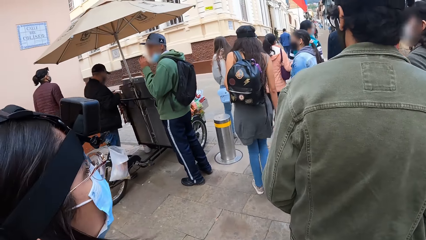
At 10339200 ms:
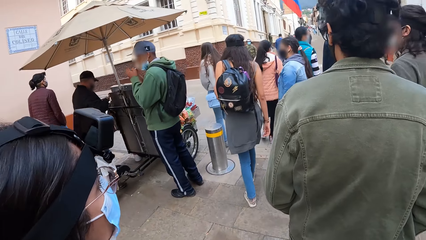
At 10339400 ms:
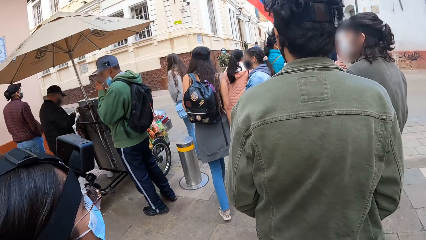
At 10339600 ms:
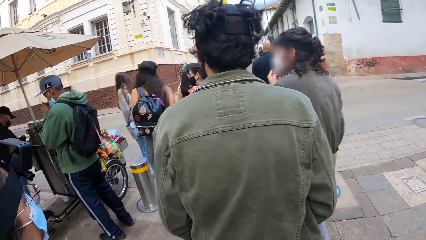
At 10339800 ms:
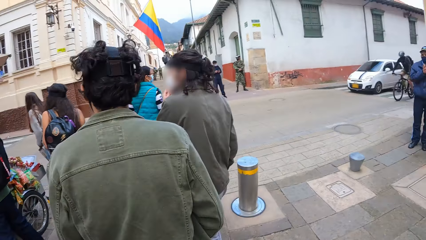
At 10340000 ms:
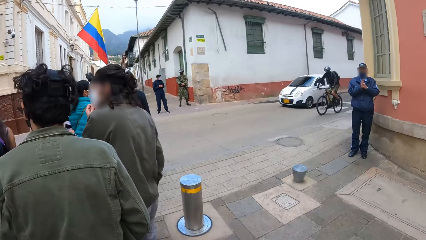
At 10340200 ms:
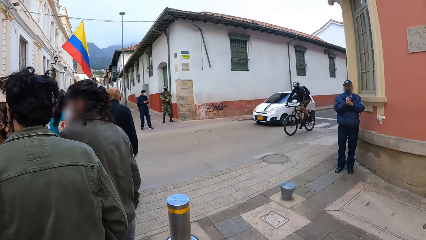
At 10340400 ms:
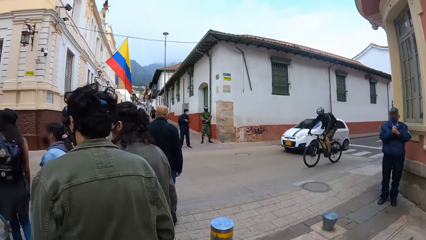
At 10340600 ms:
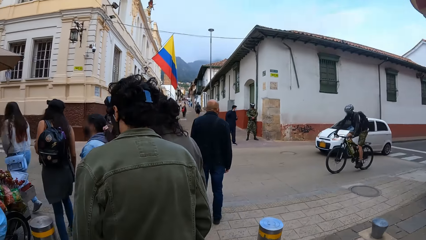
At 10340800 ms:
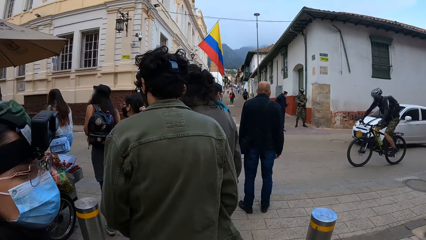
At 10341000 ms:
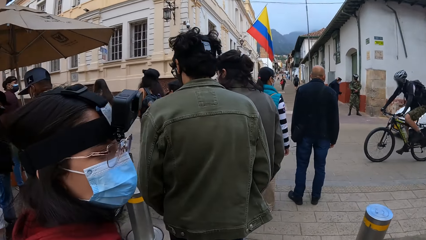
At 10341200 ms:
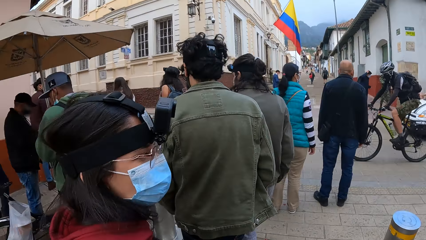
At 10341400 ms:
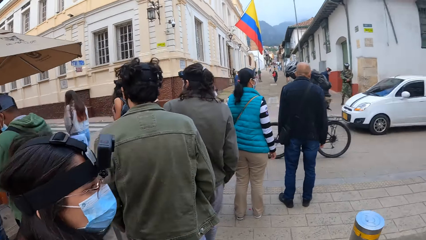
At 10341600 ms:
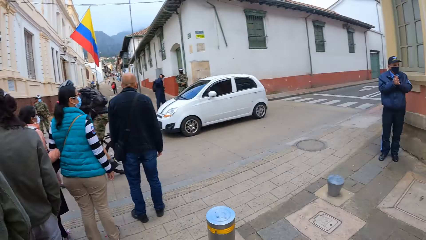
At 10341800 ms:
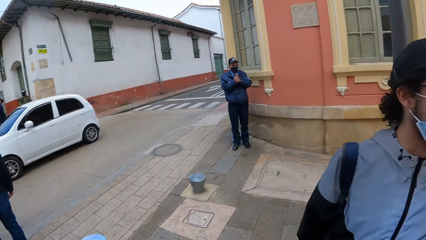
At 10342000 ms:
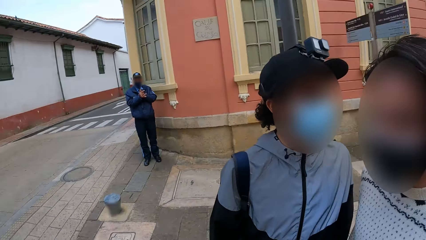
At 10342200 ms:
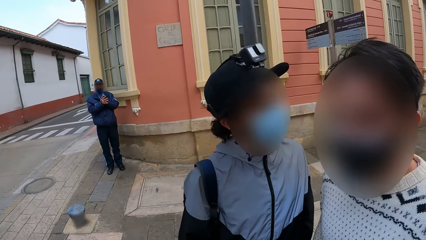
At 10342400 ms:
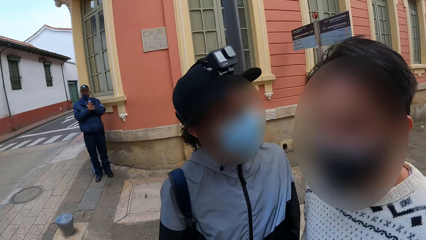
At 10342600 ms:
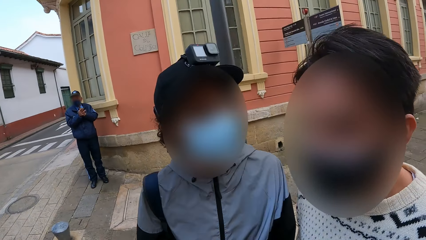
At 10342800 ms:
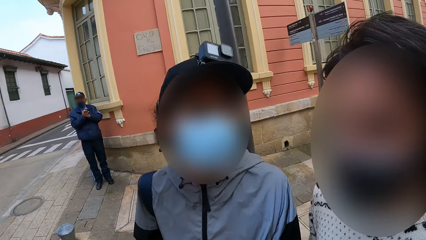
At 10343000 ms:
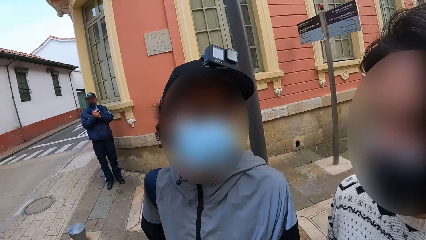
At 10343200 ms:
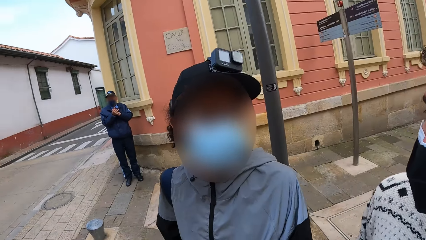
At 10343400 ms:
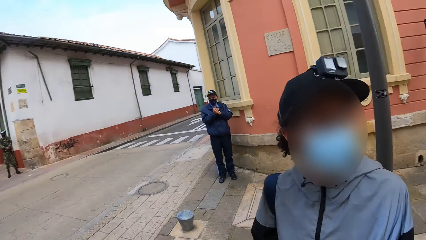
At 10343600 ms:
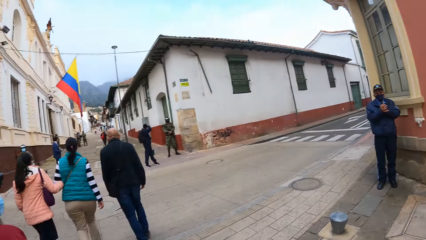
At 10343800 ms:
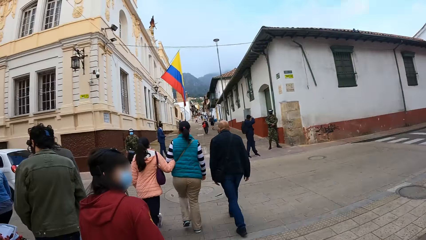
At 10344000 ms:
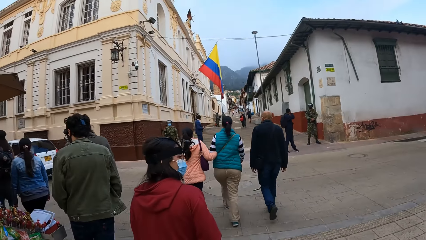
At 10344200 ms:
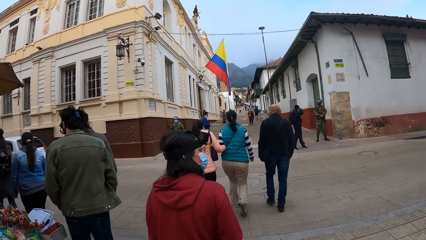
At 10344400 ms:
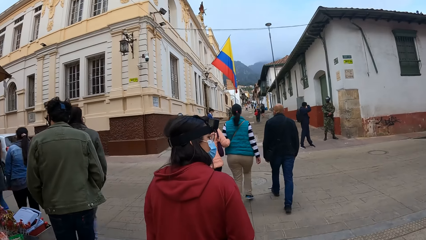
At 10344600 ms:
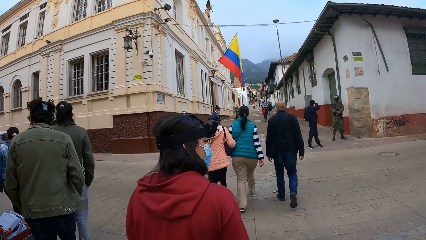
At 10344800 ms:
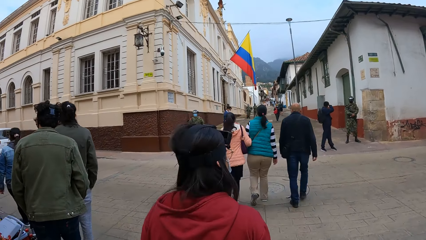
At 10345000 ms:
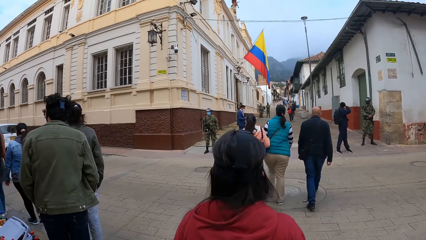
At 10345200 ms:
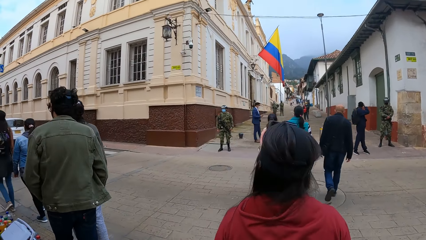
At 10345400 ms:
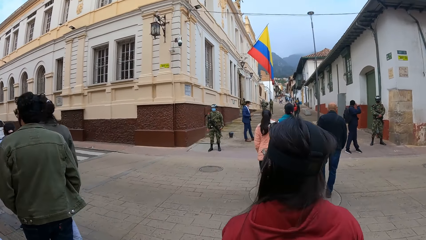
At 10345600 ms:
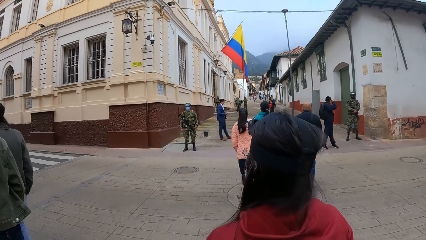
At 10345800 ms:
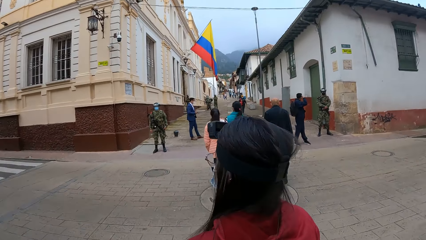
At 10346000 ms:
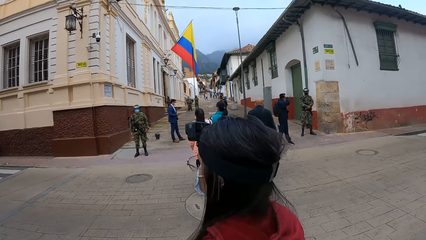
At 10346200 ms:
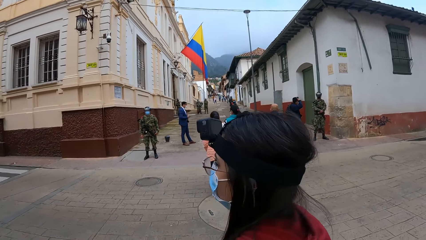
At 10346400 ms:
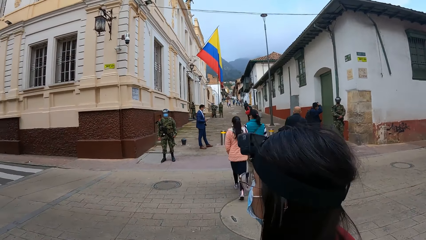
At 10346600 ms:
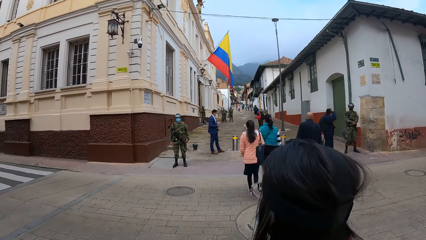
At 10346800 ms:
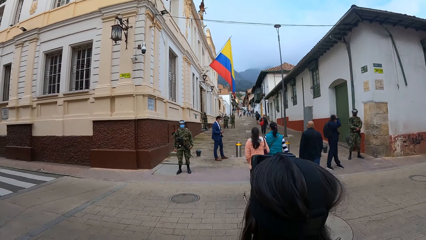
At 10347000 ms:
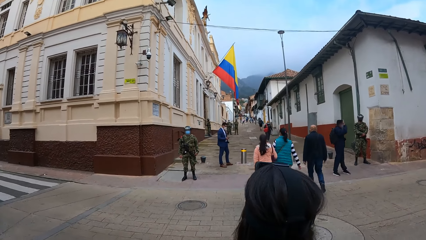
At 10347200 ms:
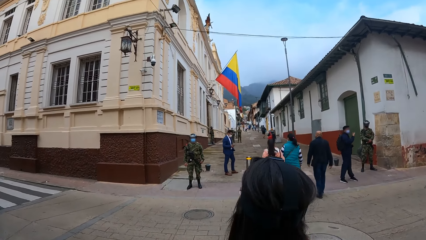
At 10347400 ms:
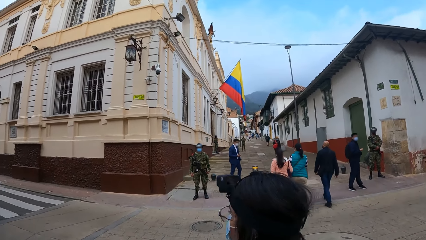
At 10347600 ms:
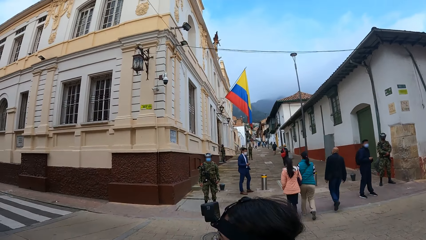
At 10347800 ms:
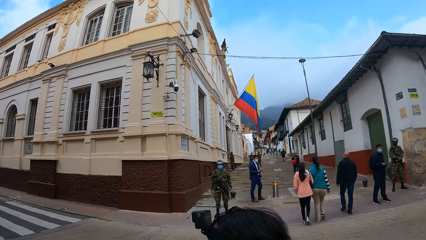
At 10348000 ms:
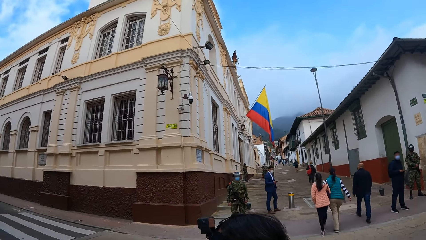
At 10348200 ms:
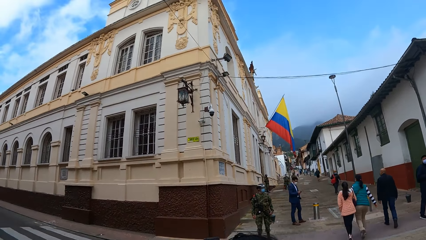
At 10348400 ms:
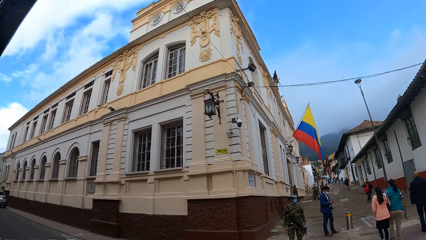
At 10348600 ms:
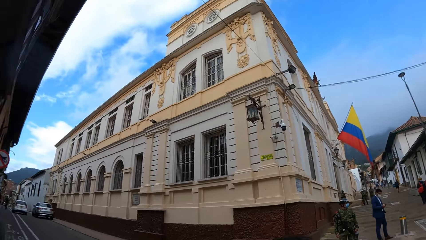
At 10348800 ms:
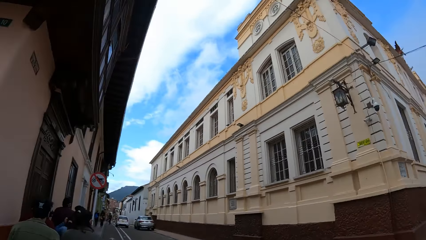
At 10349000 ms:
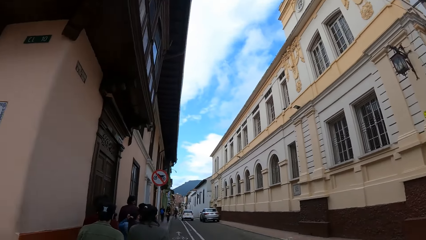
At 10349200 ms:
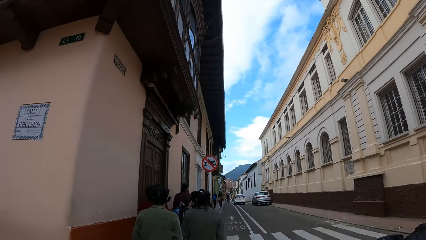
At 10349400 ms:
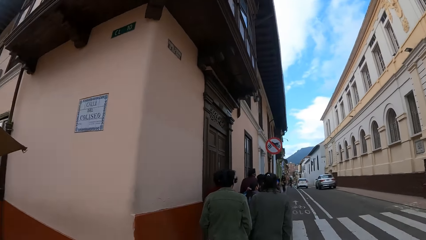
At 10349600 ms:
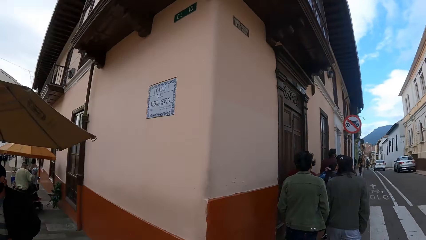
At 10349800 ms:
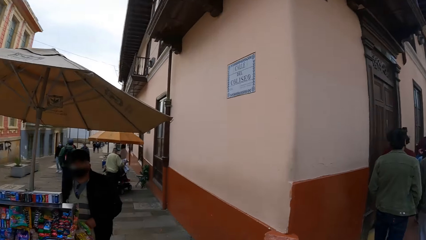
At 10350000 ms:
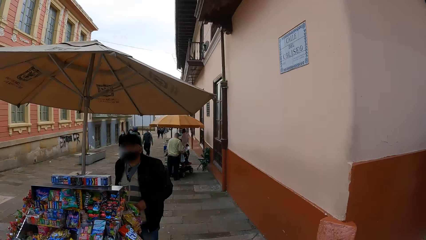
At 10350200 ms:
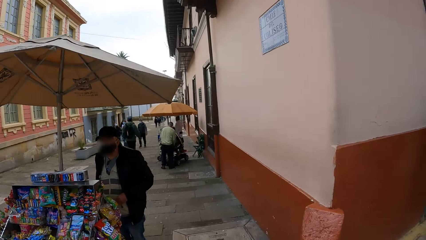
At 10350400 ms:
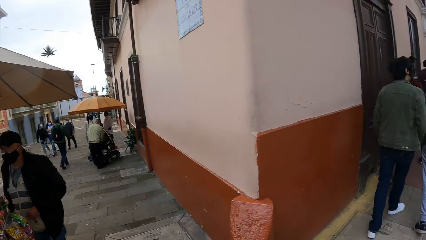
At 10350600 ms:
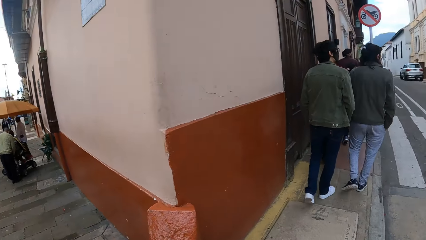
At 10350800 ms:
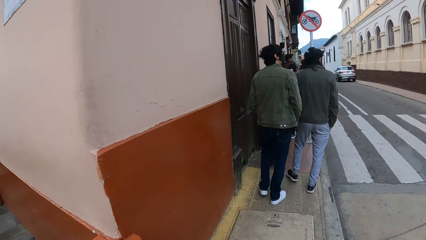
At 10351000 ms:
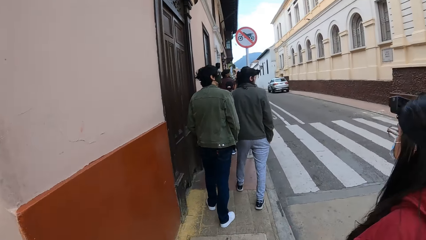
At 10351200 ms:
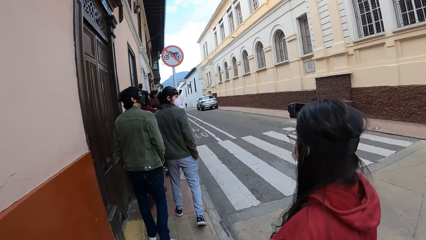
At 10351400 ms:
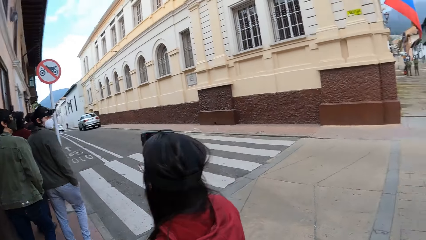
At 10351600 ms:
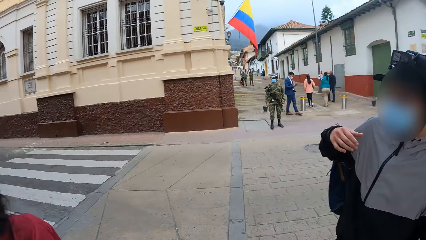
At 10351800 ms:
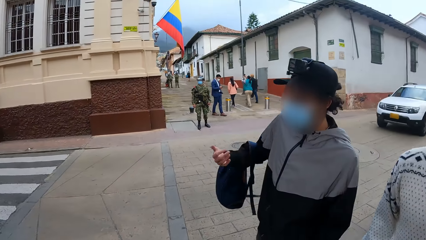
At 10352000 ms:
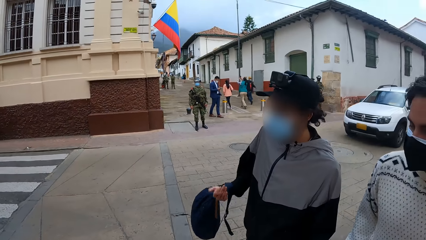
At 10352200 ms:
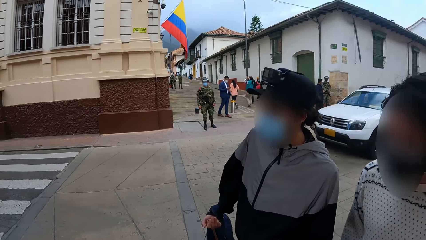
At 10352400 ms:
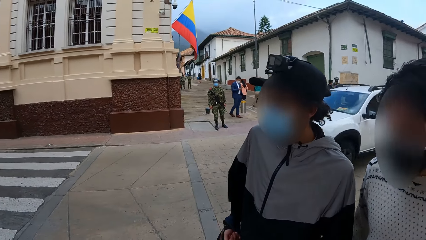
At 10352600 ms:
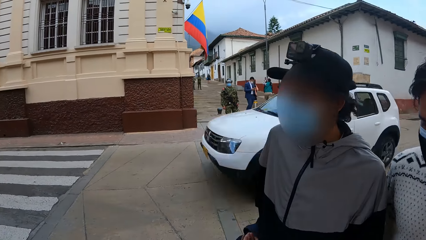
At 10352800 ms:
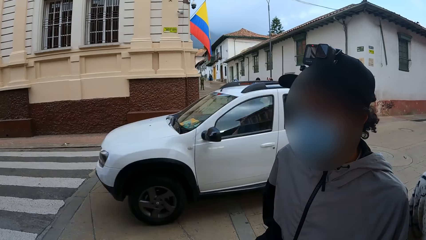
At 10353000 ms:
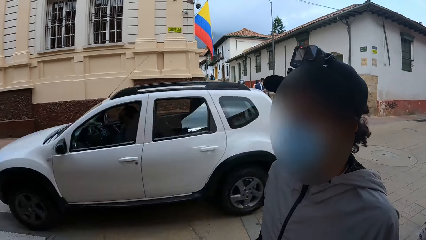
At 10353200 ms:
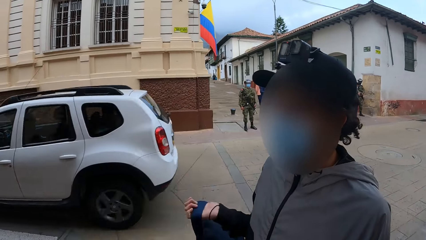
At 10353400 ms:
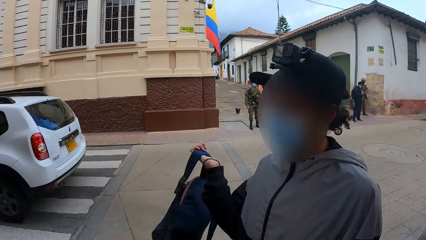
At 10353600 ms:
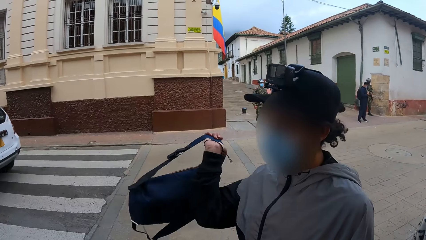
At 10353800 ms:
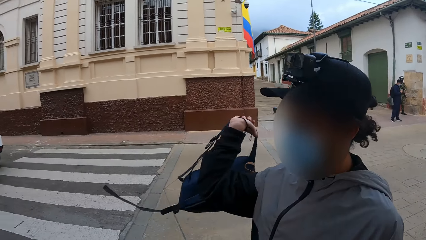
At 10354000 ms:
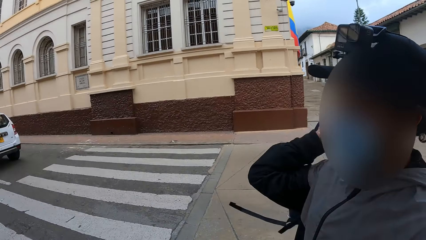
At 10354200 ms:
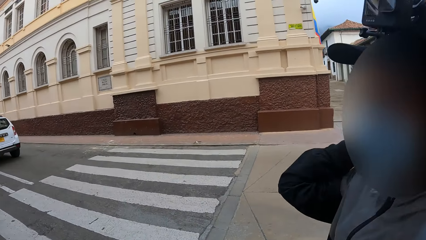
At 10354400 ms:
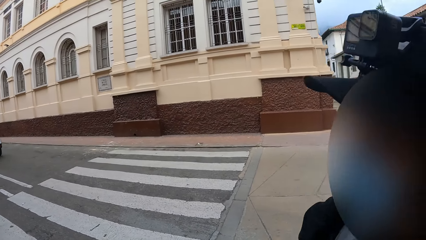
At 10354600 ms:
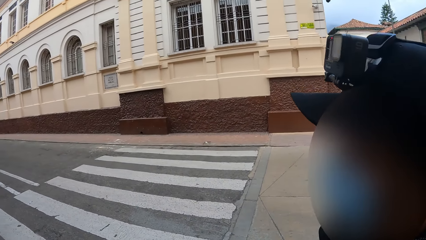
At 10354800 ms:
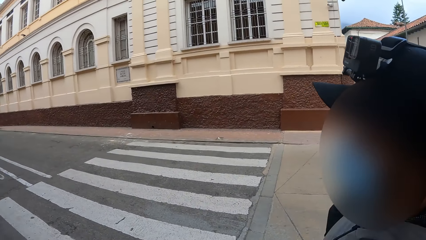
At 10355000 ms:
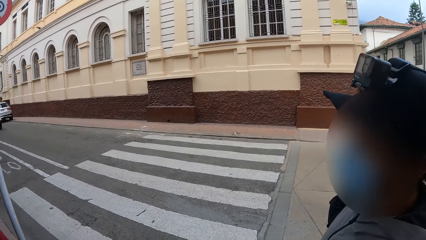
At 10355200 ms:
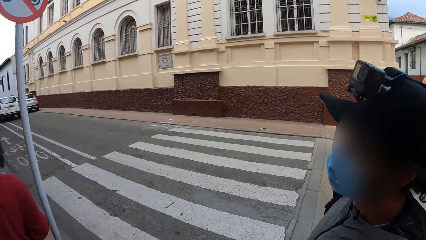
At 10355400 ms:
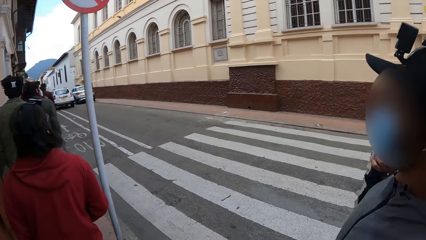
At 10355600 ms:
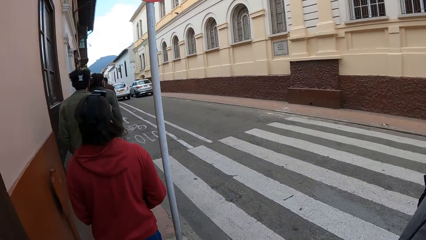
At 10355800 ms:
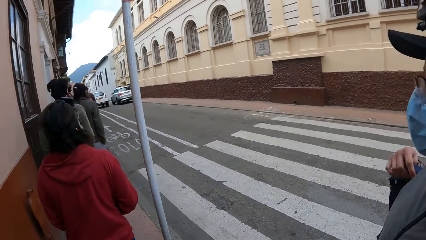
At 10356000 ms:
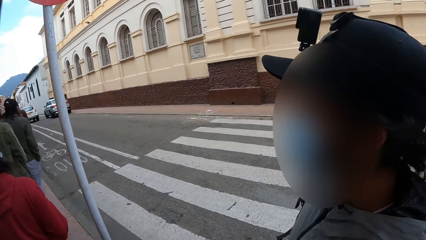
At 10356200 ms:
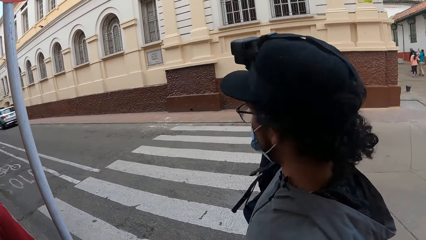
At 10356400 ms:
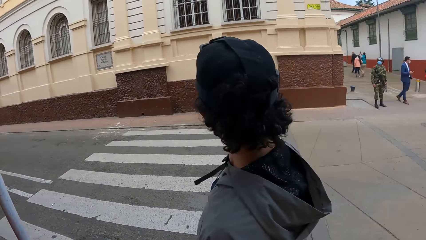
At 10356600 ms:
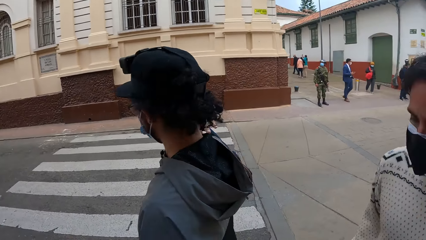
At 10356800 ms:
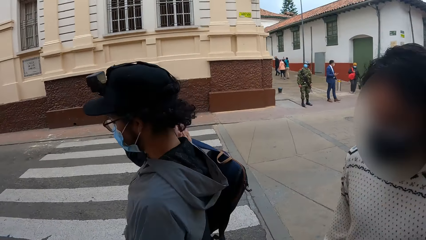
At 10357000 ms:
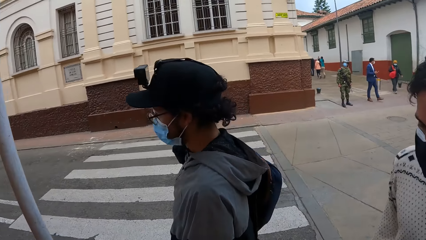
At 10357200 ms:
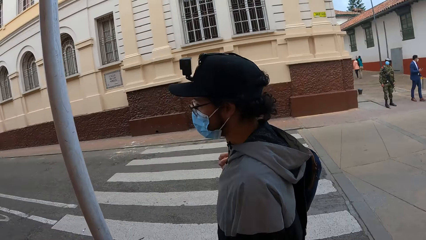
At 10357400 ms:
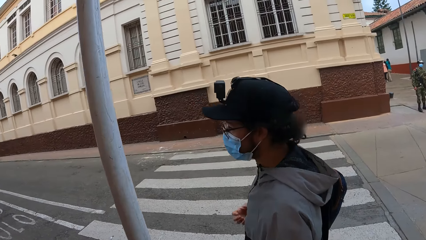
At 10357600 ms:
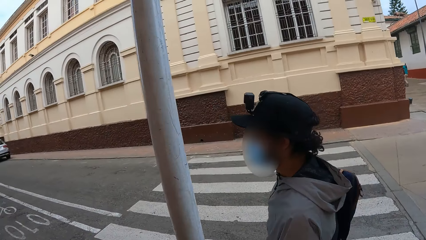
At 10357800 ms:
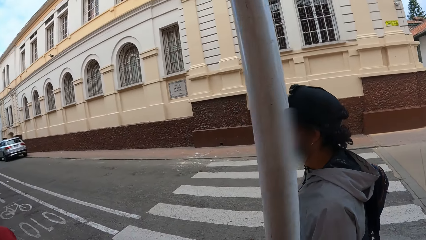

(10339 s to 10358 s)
The camera wearer interacts with the man and the other man. They follow another person along the street. They turn left onto a street with the group of people. They walk along the street. The other man adjusts a bag on his shoulder with his right hand. The camera wearer interacts with the man and the other man along the street.
